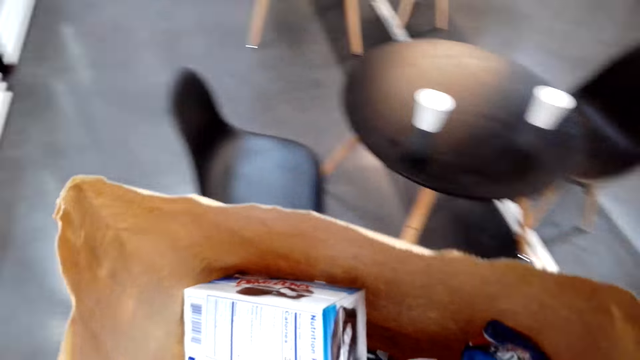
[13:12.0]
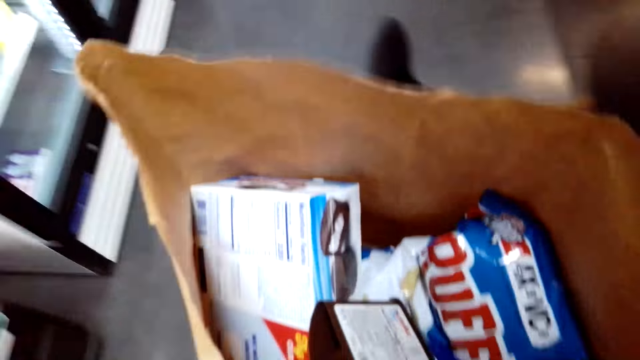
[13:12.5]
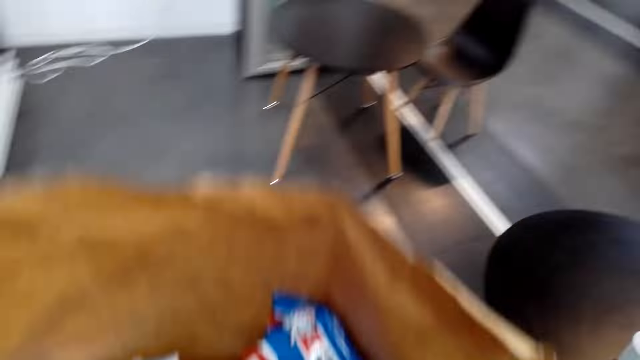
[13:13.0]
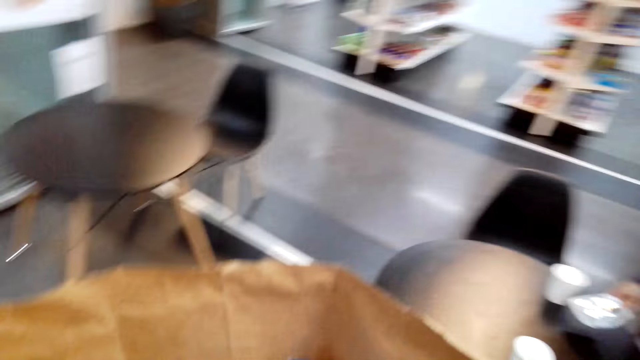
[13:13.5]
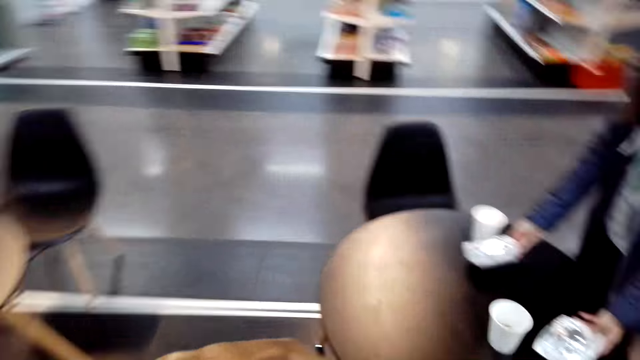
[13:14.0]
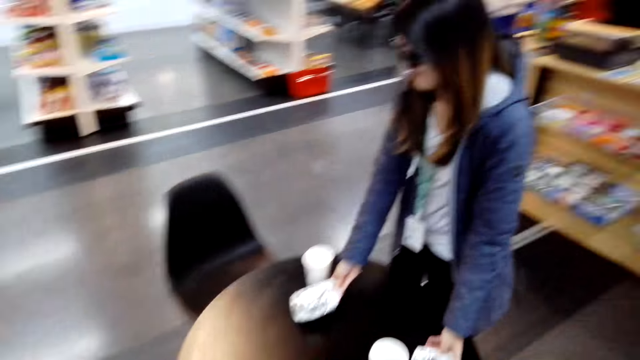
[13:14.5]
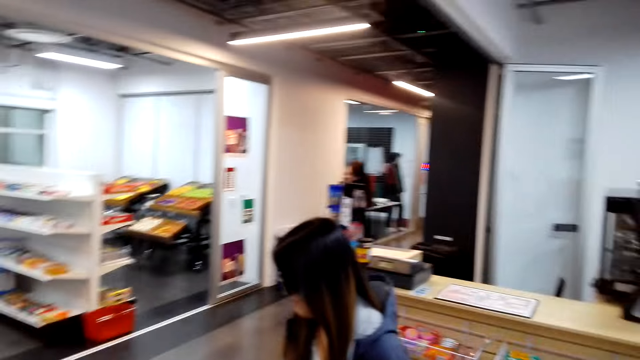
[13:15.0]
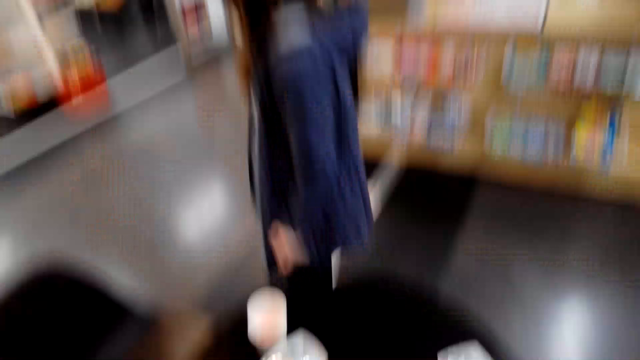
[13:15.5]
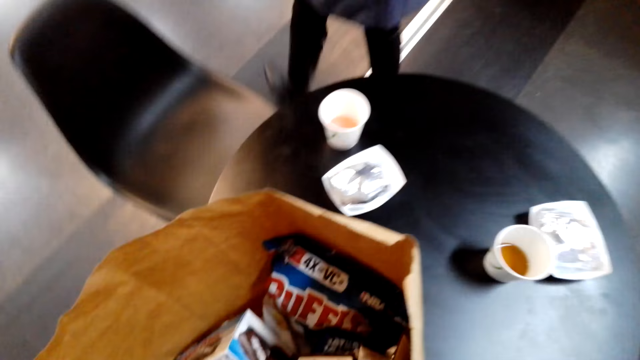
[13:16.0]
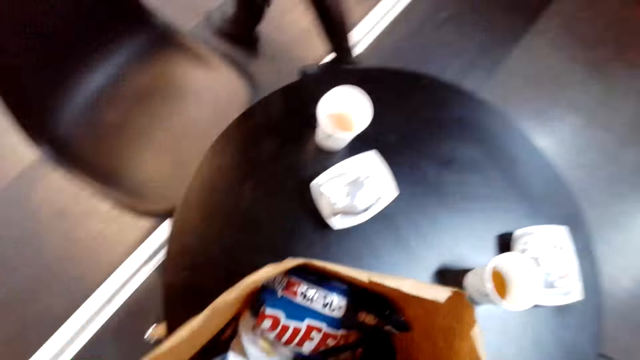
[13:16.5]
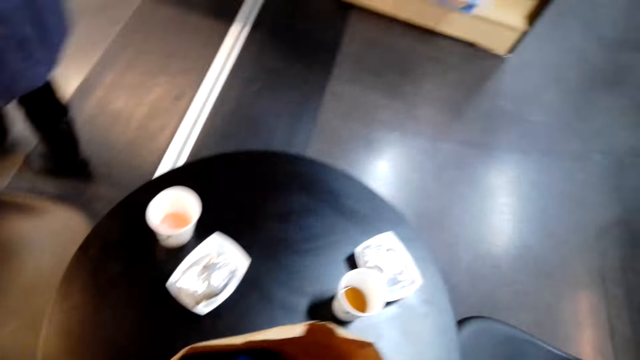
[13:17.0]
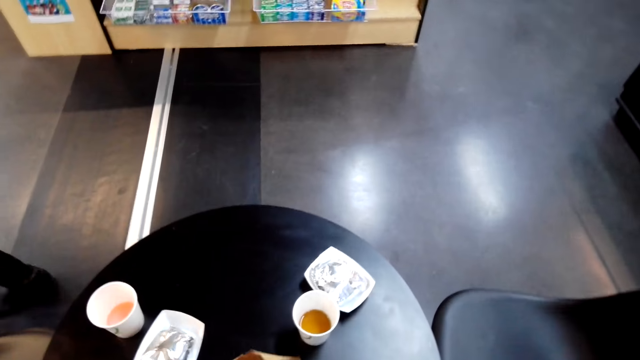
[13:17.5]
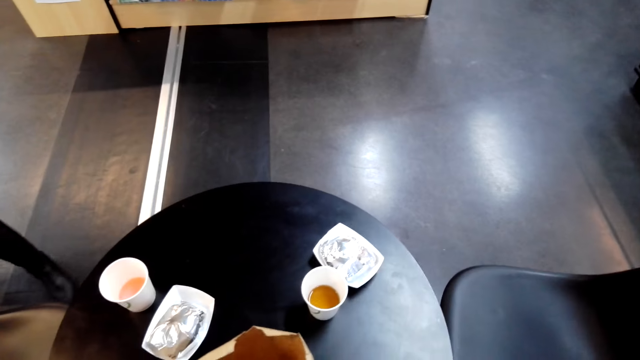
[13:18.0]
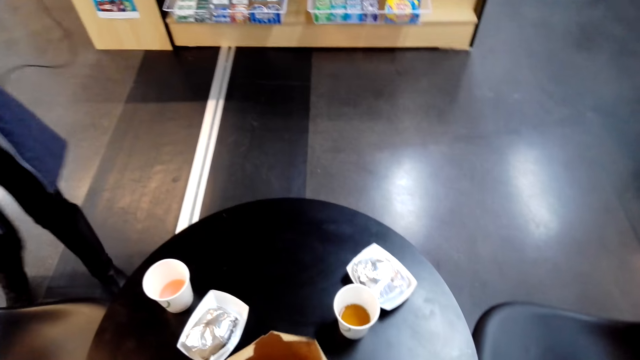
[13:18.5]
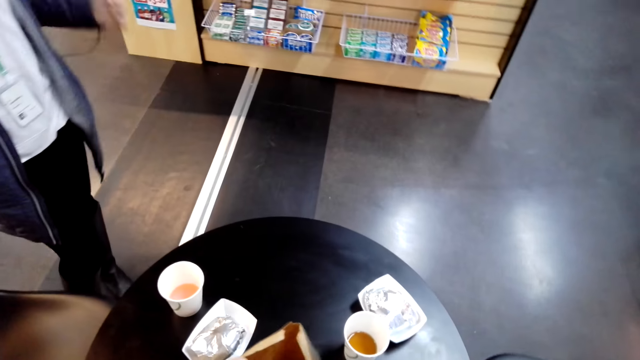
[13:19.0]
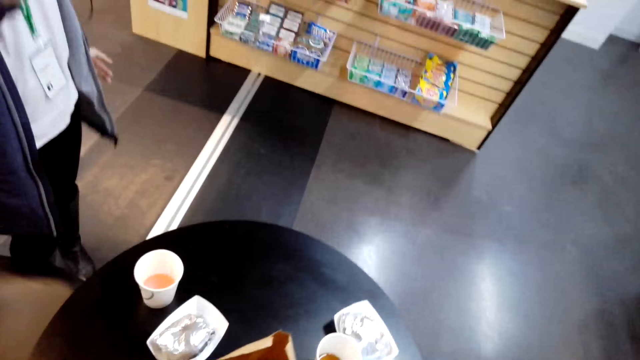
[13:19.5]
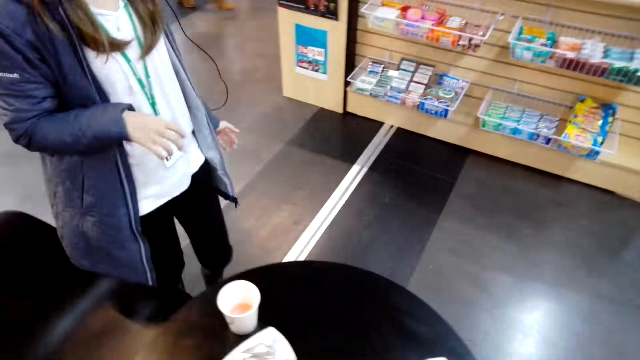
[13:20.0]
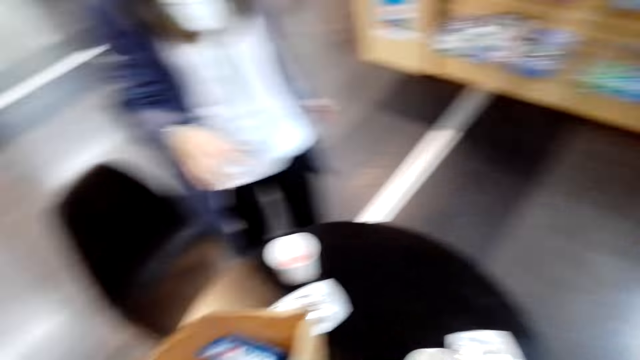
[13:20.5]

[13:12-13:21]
The camera wearer moves away from the desk. A lady moves away from the desk. The lady puts the items on a table. The camera wearer puts the carrier or khaki bag on the table.

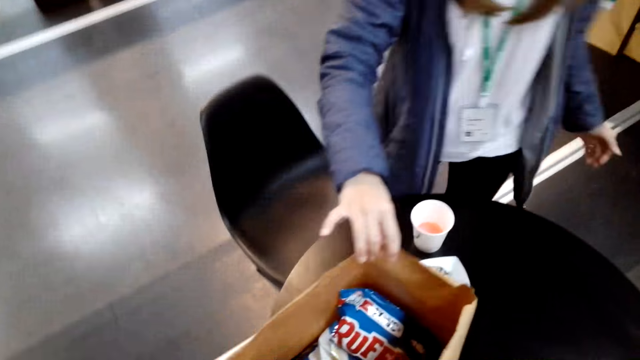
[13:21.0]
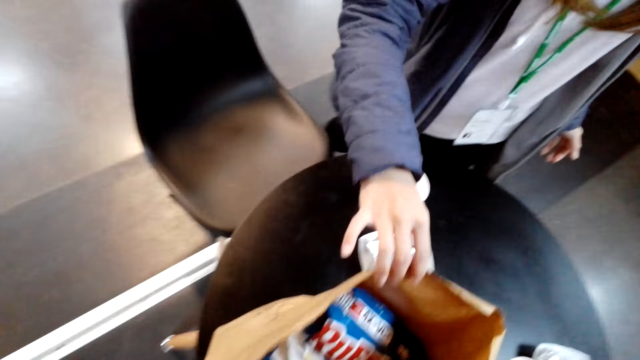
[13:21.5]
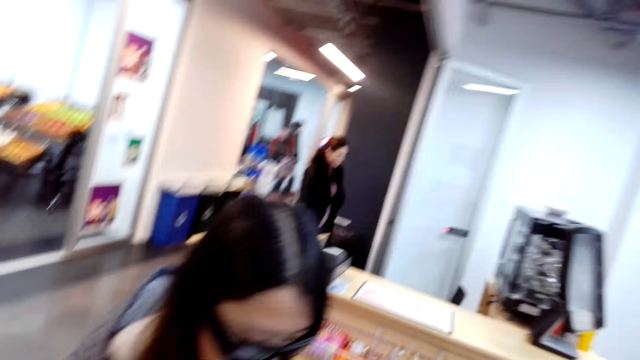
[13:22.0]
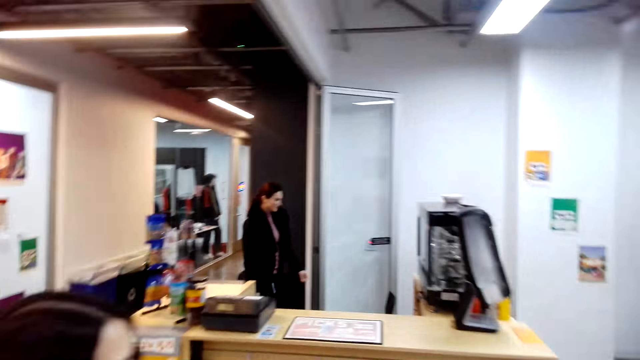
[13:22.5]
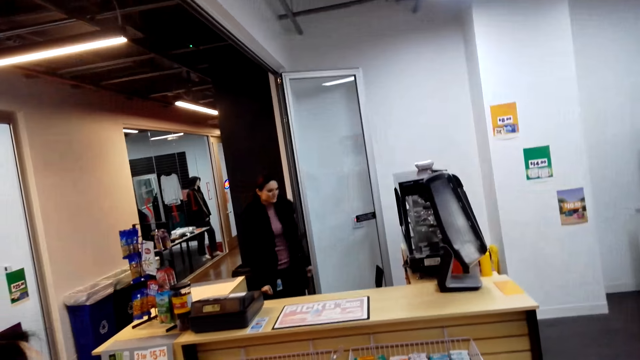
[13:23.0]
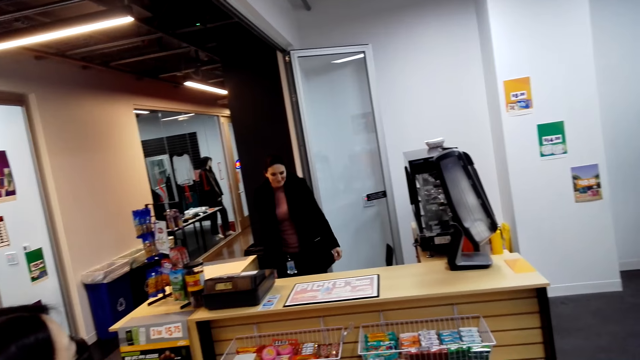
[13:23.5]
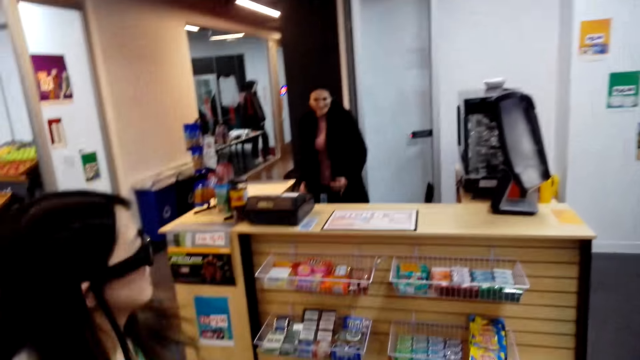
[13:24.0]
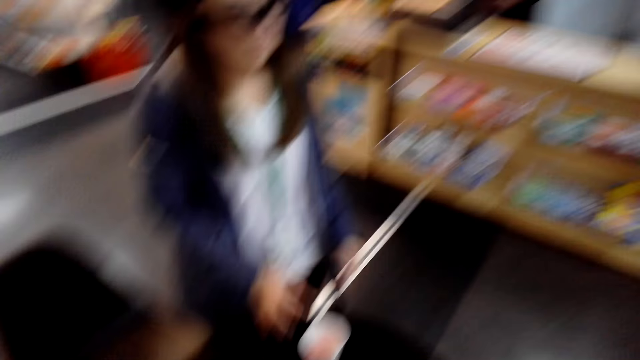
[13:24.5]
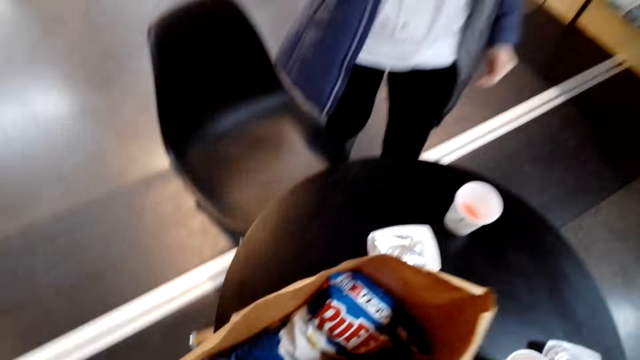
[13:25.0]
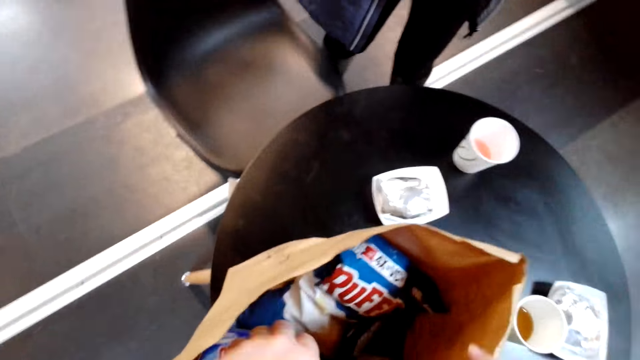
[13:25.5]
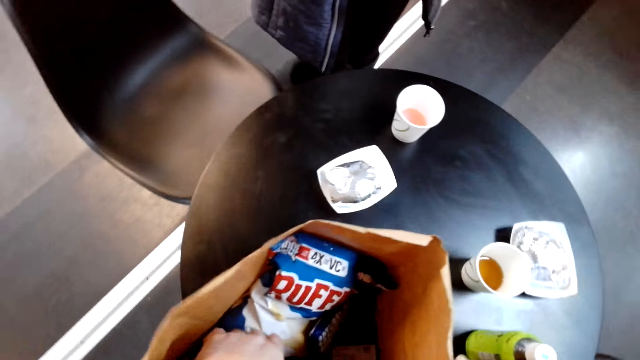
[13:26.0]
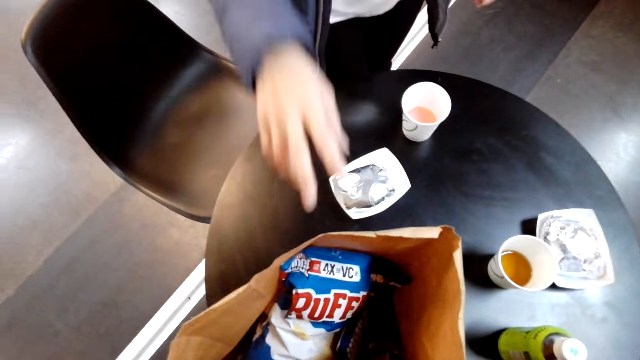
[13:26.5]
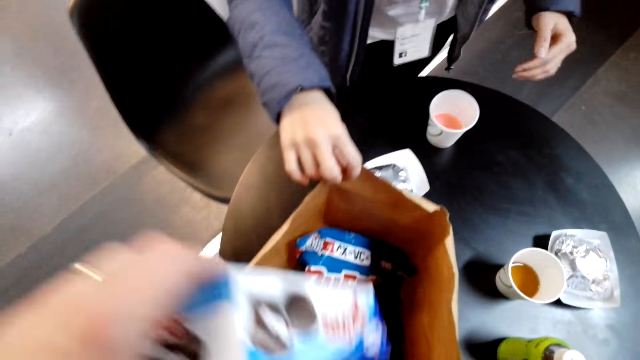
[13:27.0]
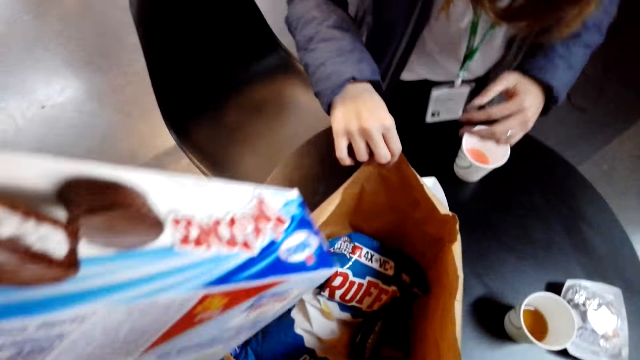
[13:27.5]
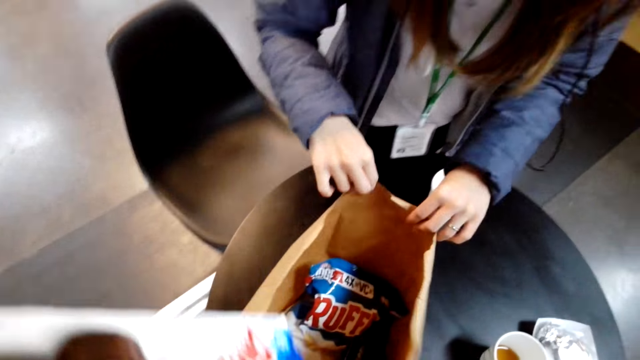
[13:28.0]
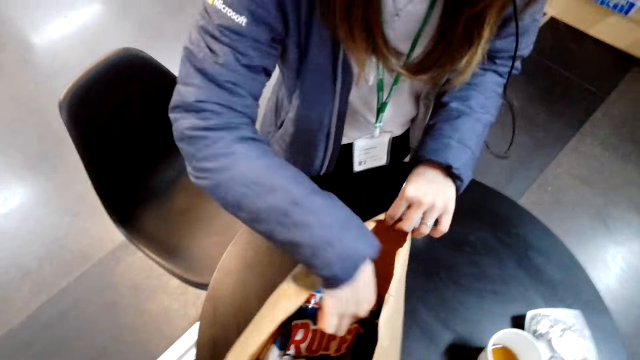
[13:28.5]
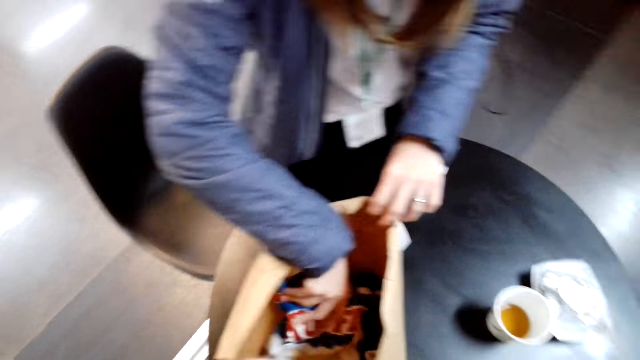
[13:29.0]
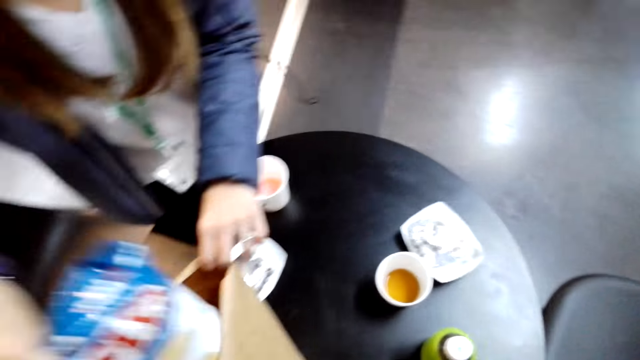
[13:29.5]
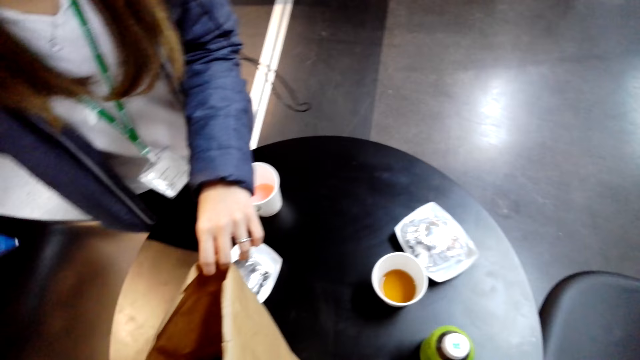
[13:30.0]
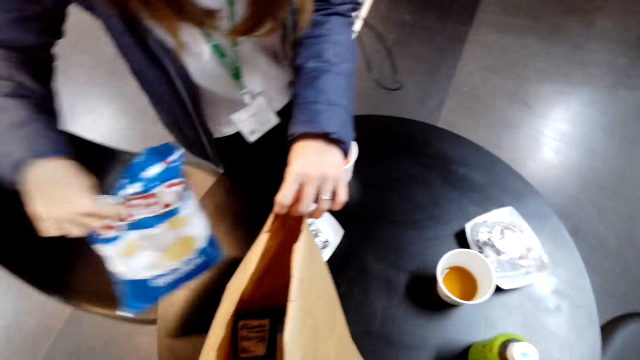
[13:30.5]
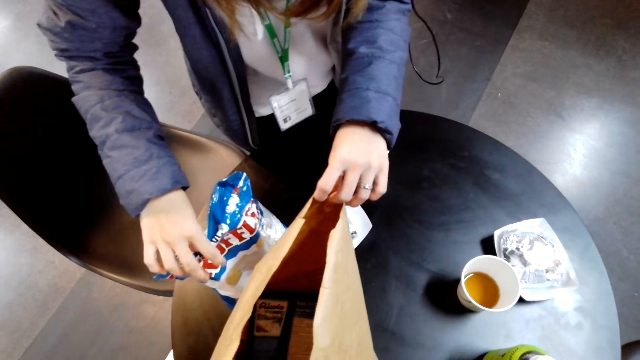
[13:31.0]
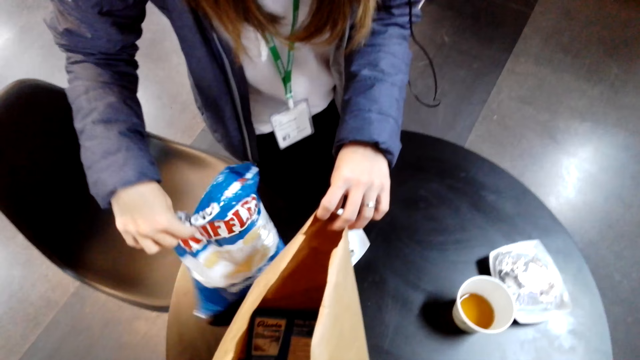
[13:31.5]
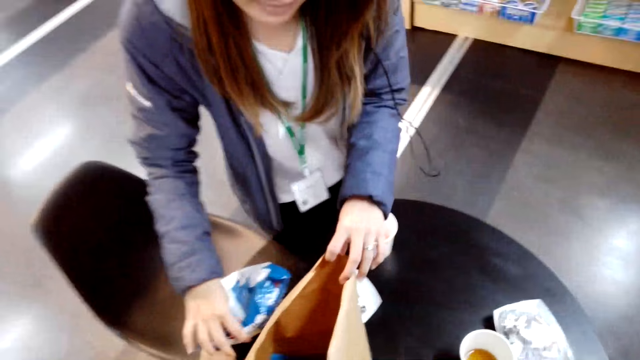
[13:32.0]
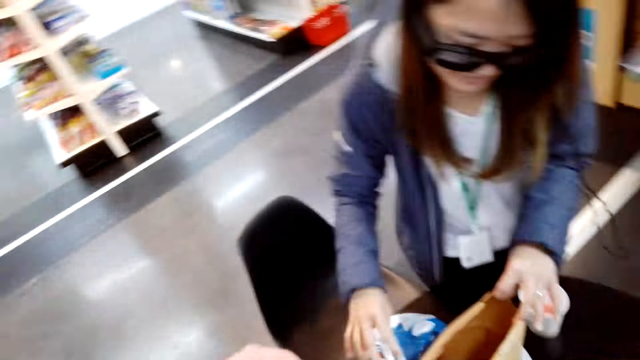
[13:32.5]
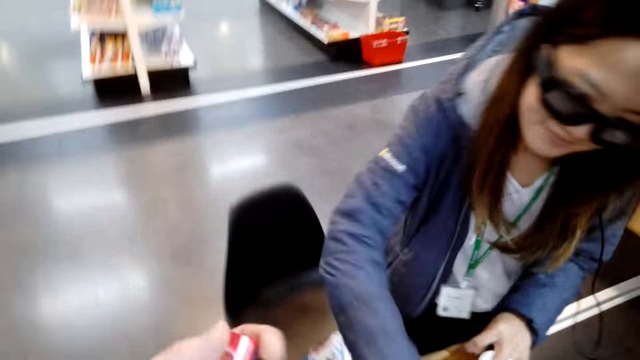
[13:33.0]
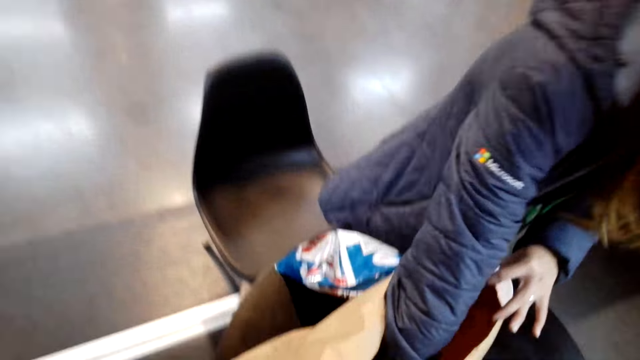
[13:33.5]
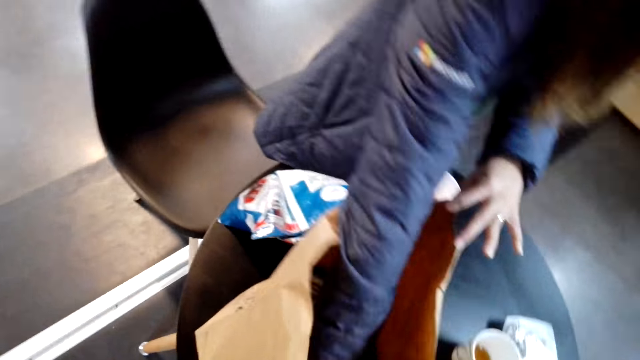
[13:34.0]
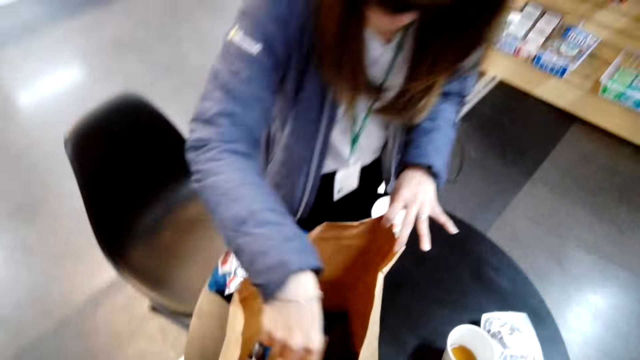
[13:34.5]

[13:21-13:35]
A lady touches the carrier bag. Another lady stands at the desk. The first lady touches the carrier bag. The camera wearer takes out a box of biscuits from the khaki or carrier bag. The first lady takes an item from the bag. The first lady puts the item on the table.
